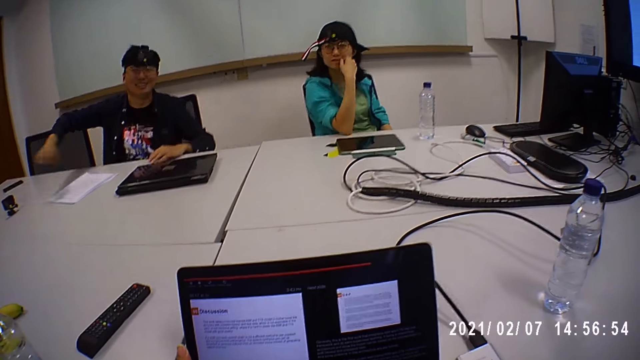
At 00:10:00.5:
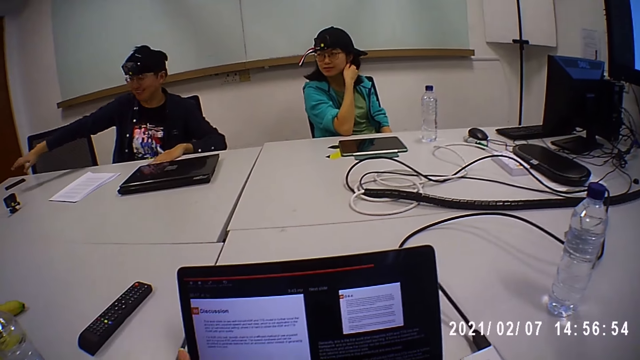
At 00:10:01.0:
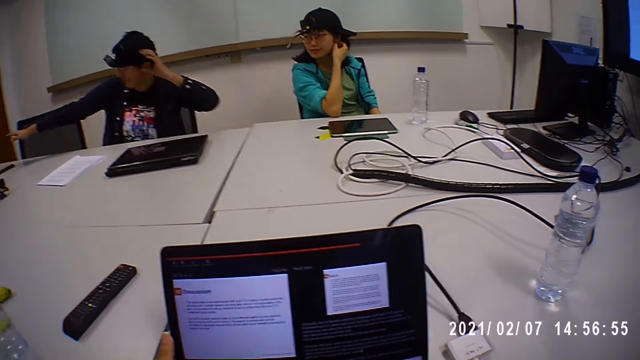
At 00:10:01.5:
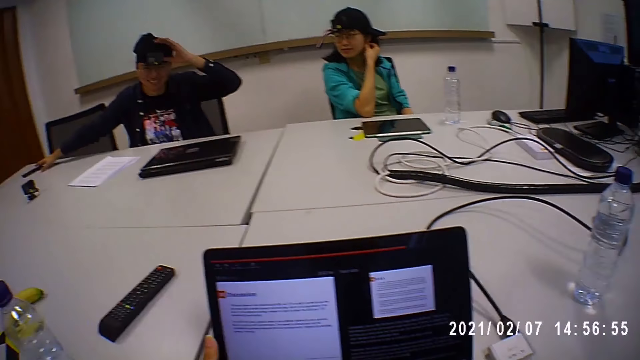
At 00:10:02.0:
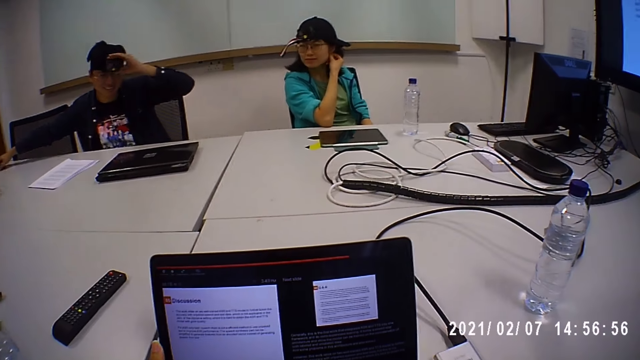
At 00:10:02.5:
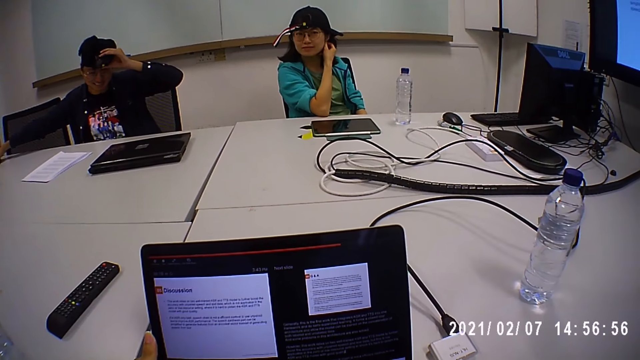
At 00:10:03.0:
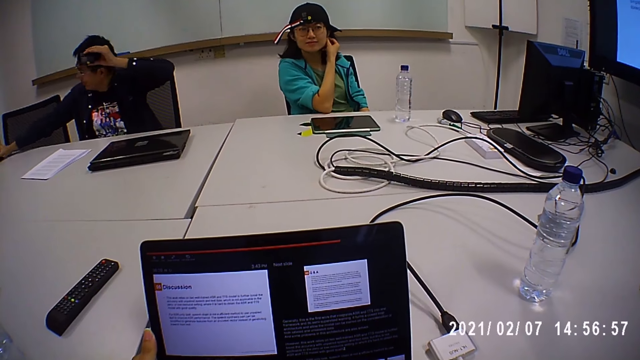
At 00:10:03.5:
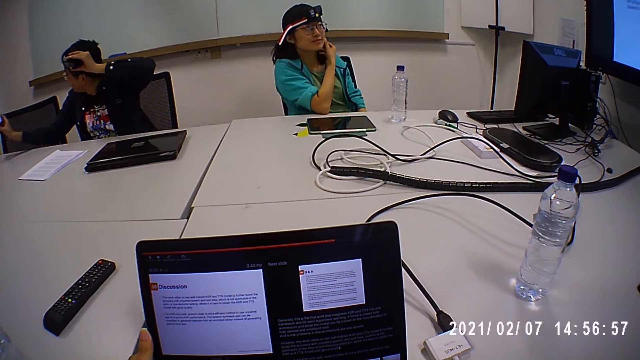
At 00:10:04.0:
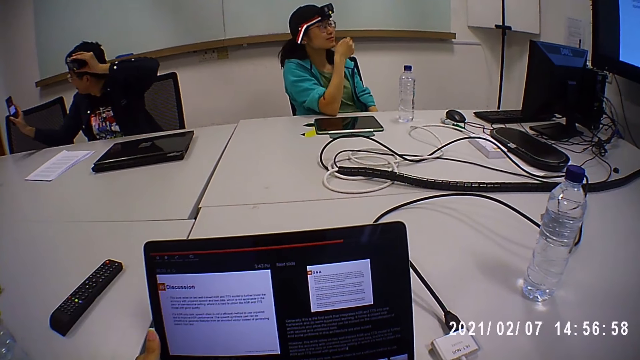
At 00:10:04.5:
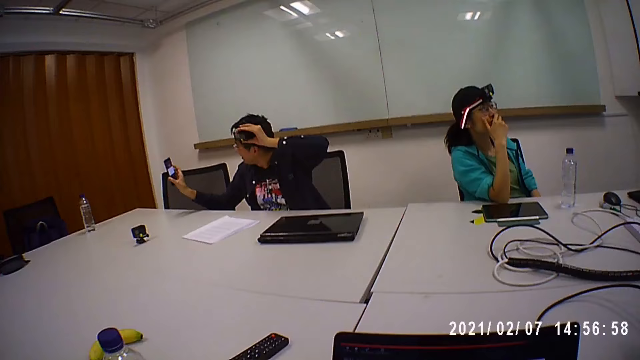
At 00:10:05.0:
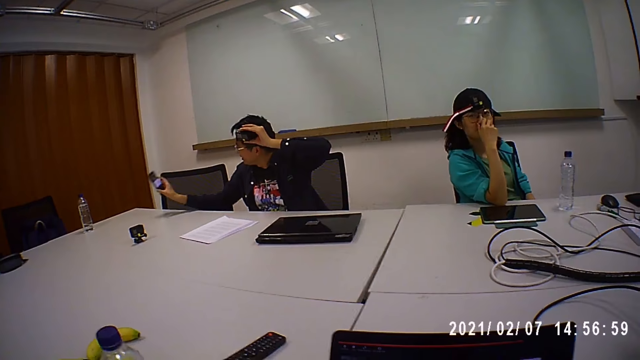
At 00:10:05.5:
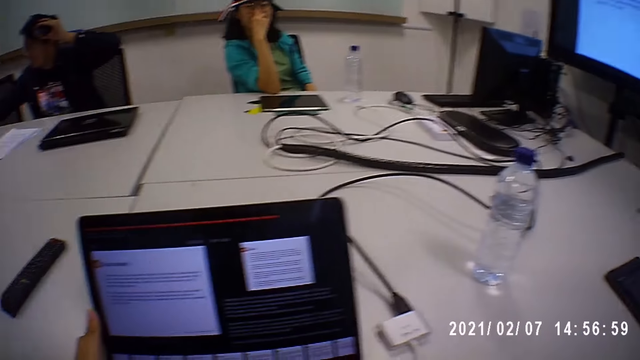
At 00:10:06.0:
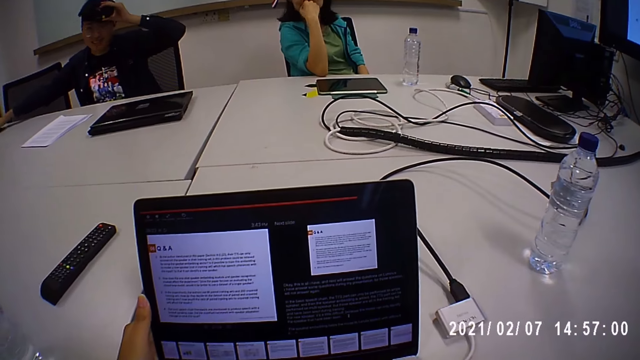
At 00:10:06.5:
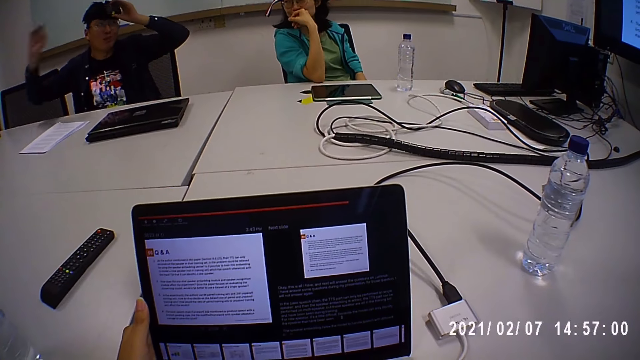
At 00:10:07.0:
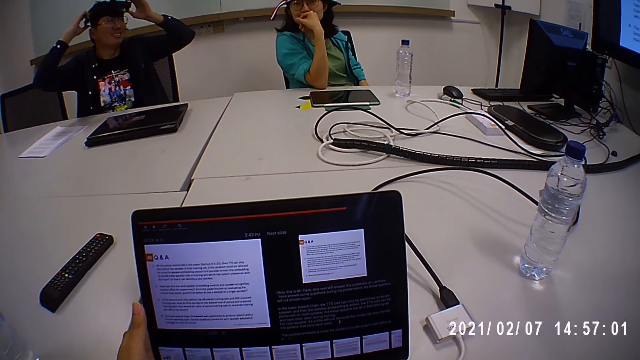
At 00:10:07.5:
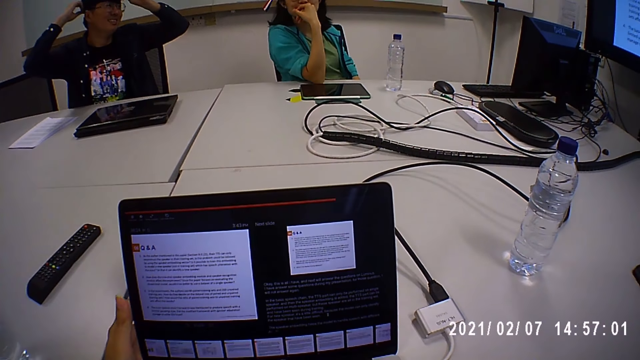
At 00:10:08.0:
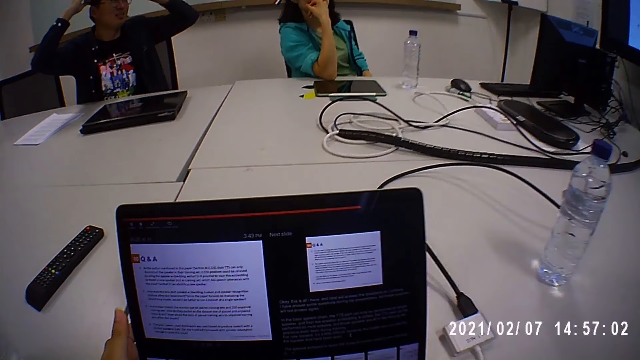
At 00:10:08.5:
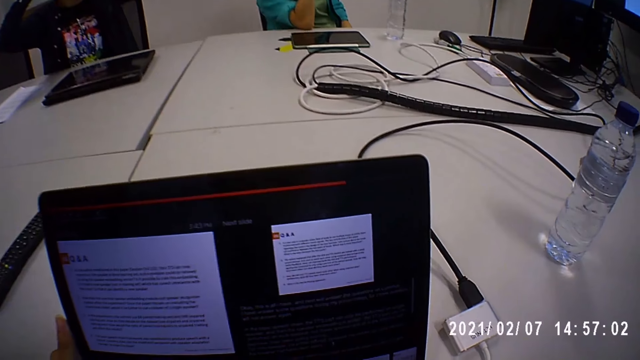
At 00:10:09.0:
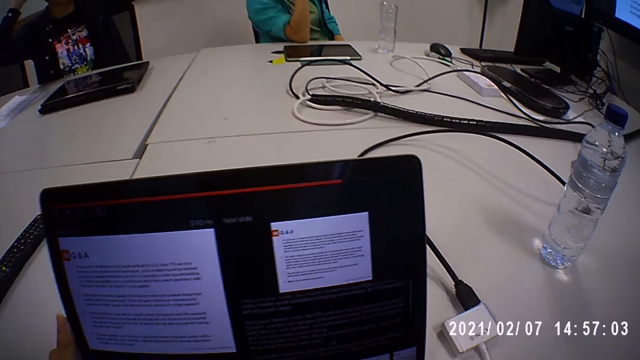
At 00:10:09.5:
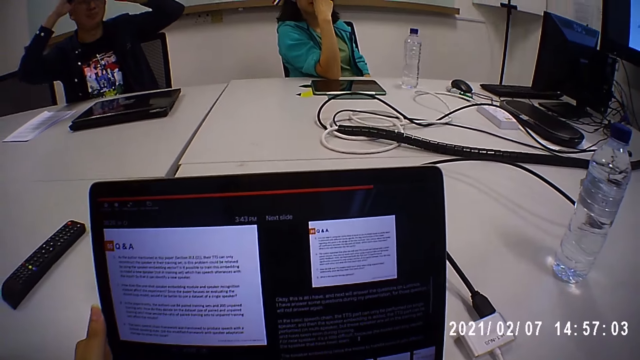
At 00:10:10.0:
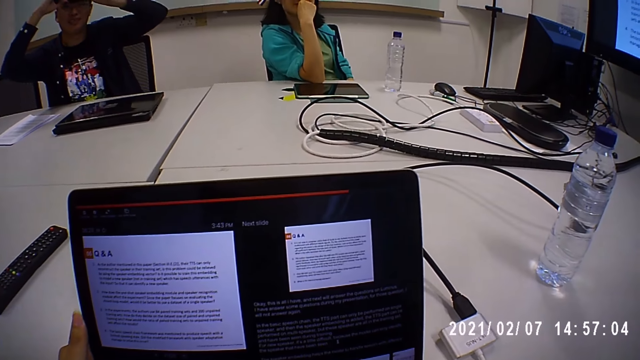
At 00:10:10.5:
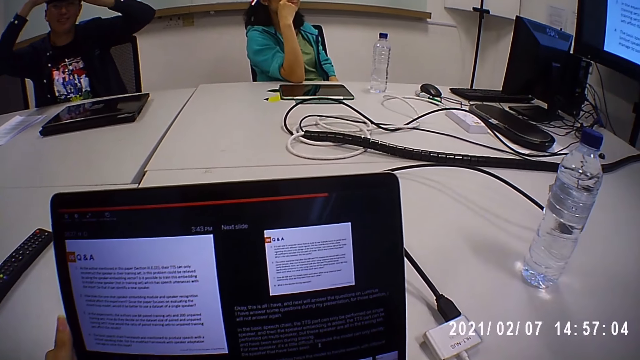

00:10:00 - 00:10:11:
The man moves hands. The man adjusts a camera attached to his head with his left hand and picks up a phone from the table with his right hand. The man holds the camera with his left hand and holds the phone with his right hand. The camera wearer speaks to the man. The man puts the phone on the table with his right hand. The man adjusts the camera strap on his head with both hands and holds the camera with both hands.

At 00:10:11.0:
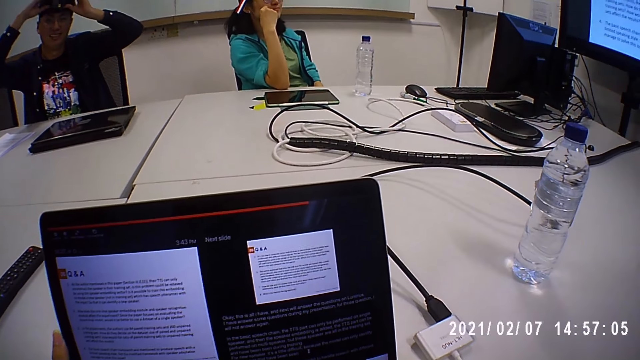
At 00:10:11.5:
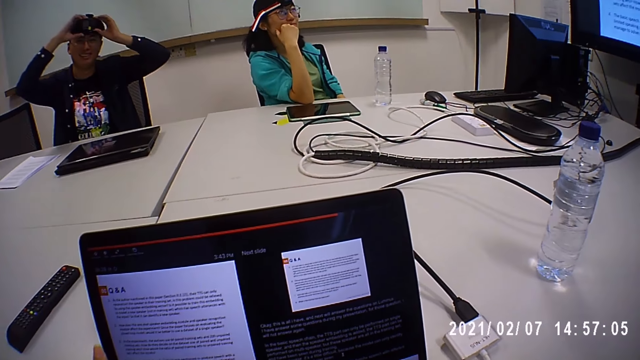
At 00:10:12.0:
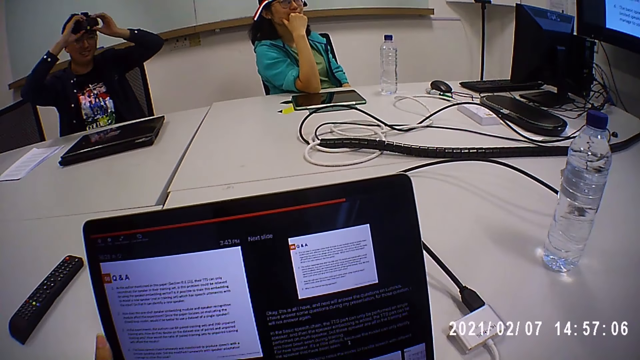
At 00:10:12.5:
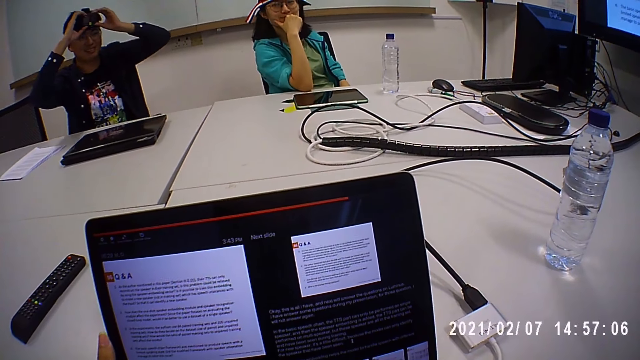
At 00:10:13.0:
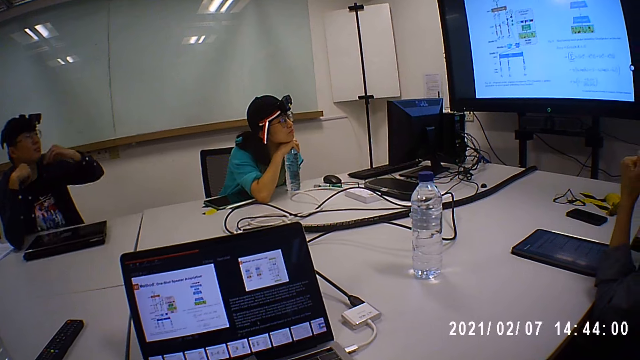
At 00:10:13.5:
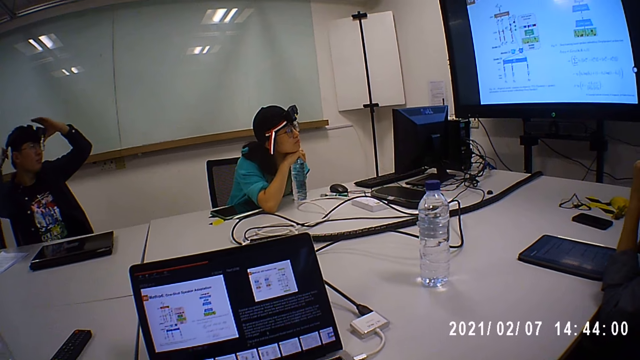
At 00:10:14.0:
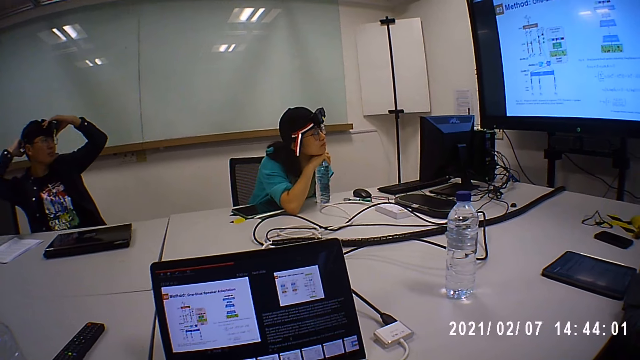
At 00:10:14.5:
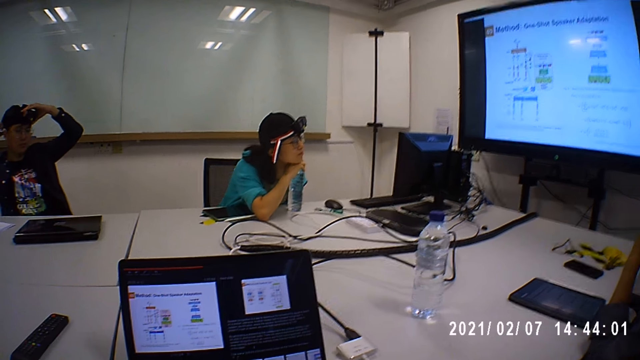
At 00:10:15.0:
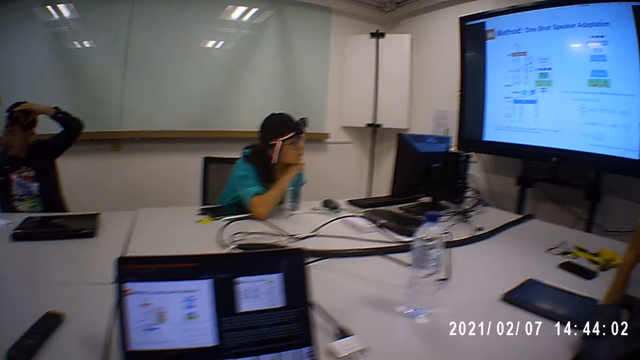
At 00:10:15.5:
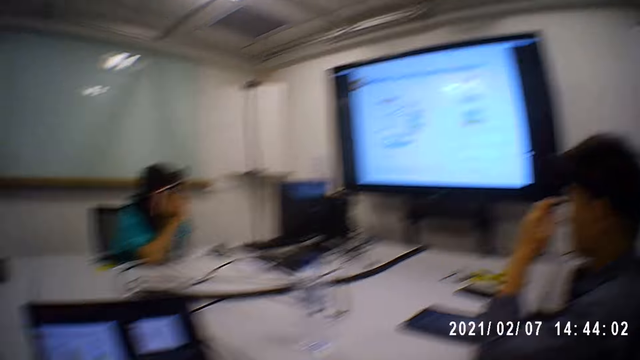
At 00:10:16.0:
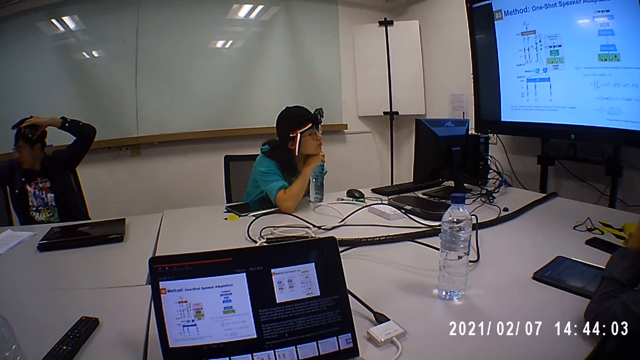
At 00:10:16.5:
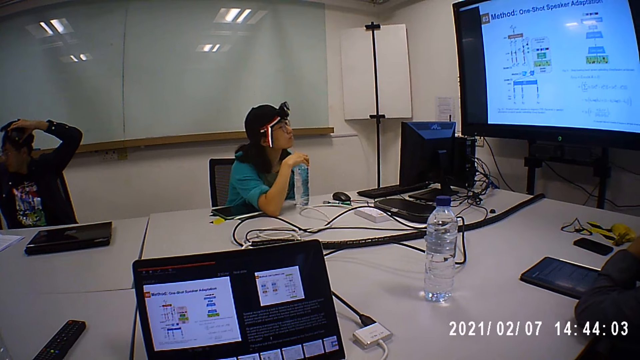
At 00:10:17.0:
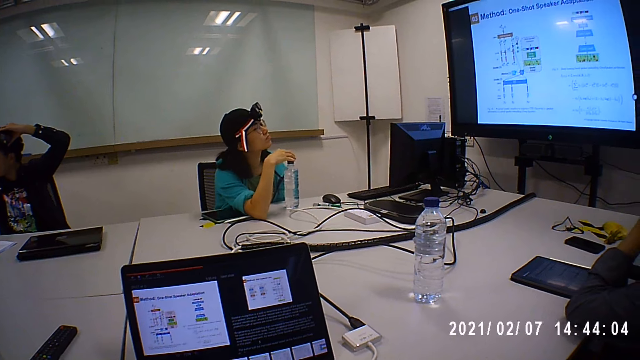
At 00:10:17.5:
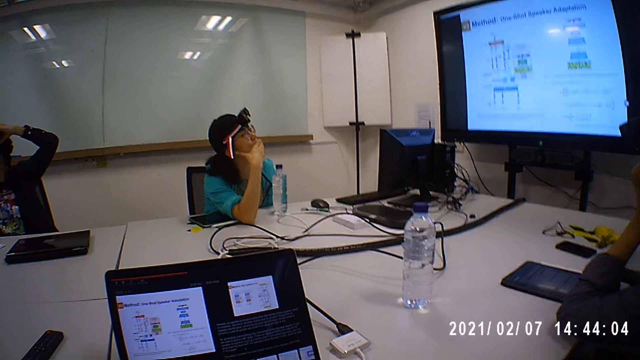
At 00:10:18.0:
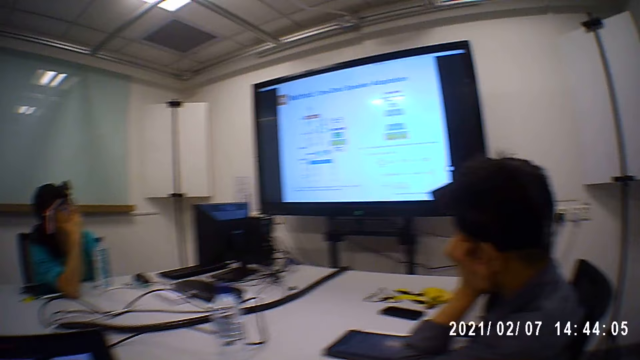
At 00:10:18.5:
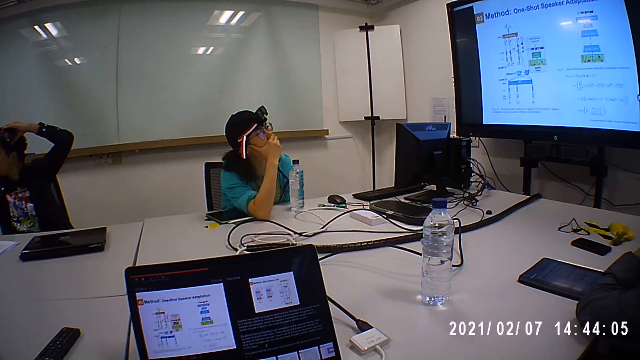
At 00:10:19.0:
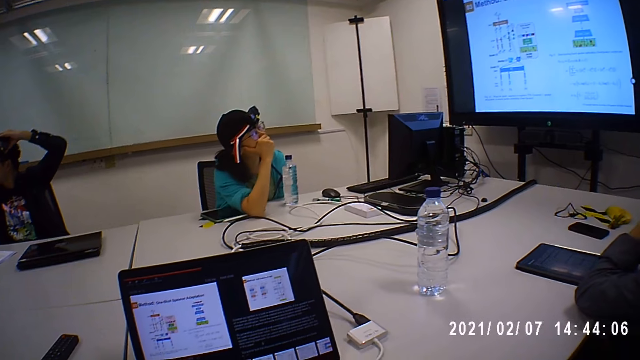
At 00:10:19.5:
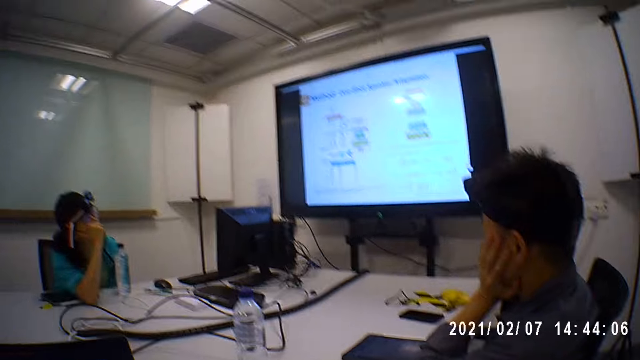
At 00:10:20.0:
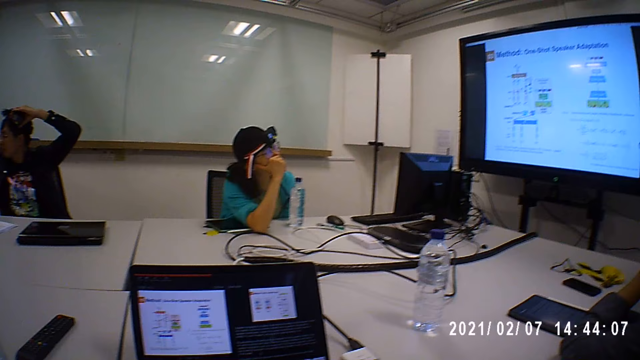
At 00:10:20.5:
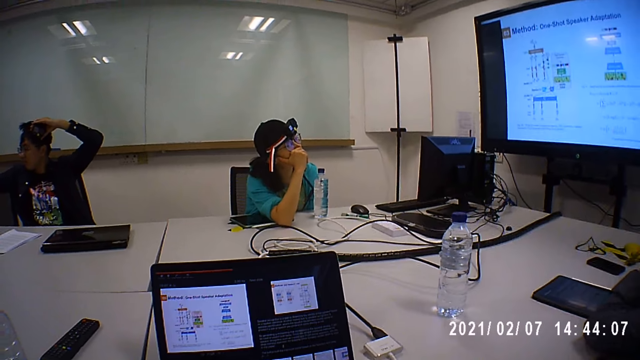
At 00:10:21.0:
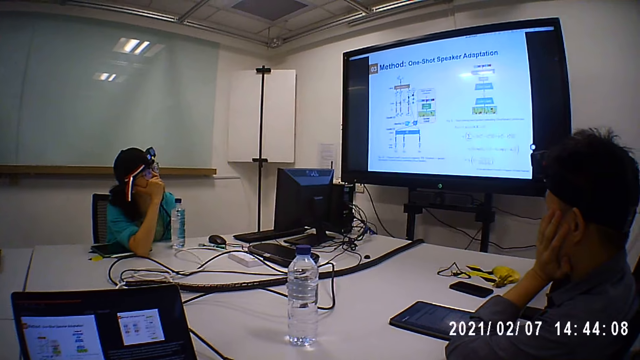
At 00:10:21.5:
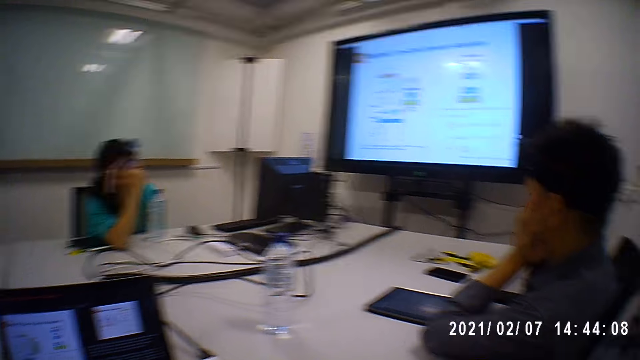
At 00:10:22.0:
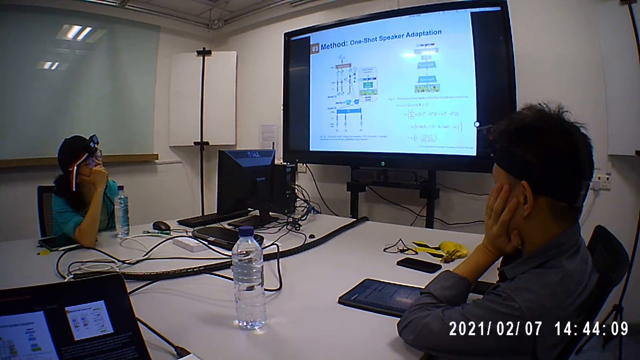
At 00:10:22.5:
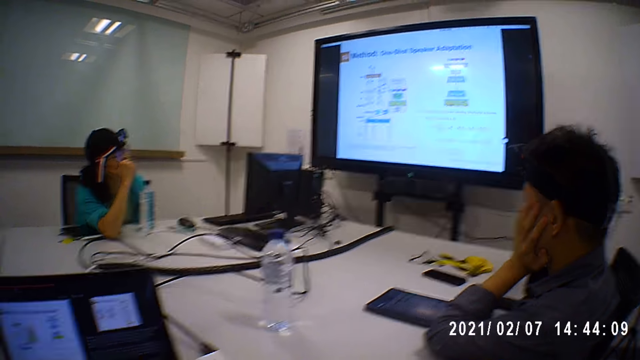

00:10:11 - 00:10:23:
The camera wearer converses with the man, the woman, and another man on the table. The woman looks on the screen. A man sits down.
